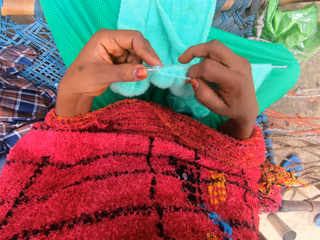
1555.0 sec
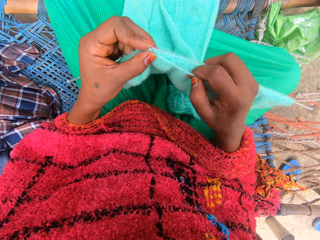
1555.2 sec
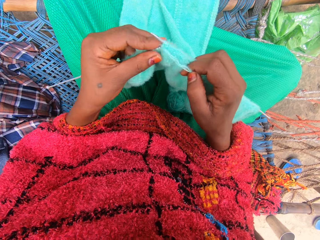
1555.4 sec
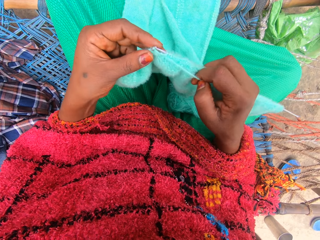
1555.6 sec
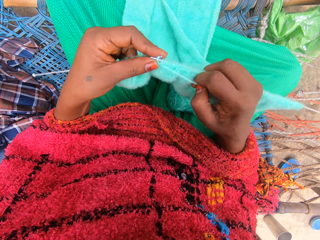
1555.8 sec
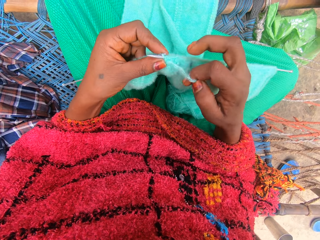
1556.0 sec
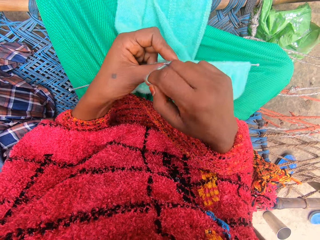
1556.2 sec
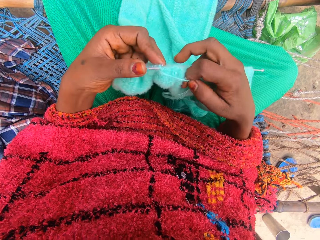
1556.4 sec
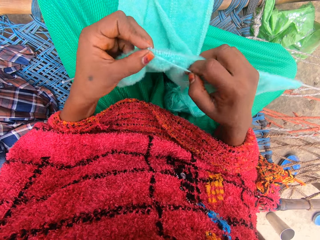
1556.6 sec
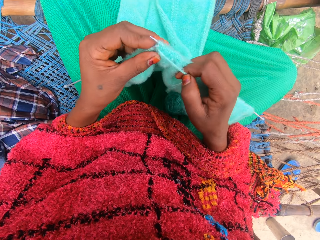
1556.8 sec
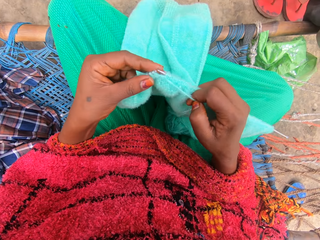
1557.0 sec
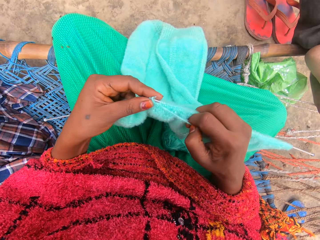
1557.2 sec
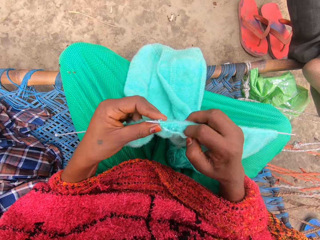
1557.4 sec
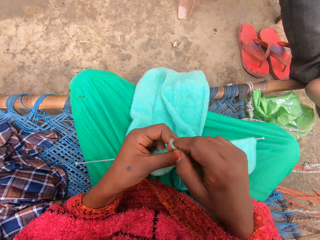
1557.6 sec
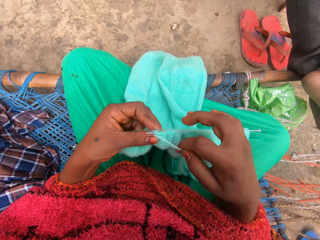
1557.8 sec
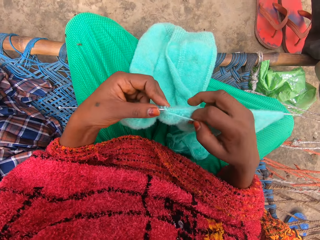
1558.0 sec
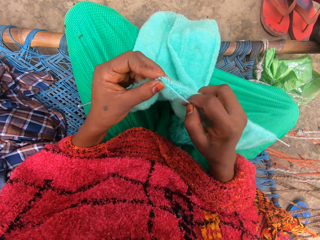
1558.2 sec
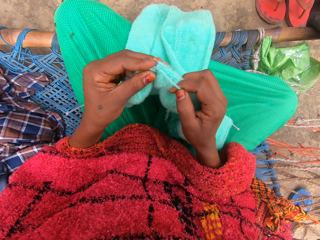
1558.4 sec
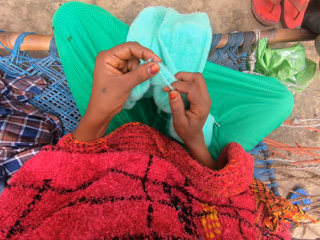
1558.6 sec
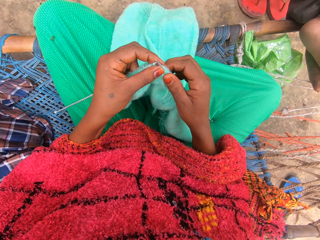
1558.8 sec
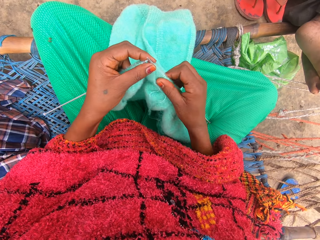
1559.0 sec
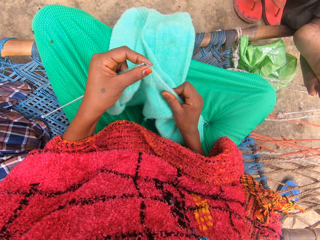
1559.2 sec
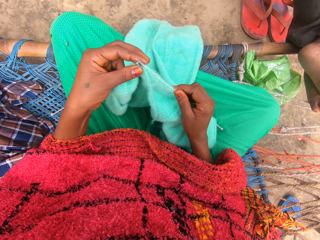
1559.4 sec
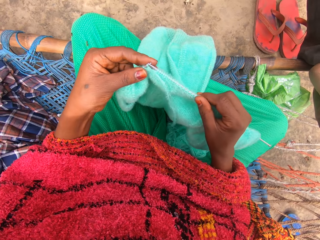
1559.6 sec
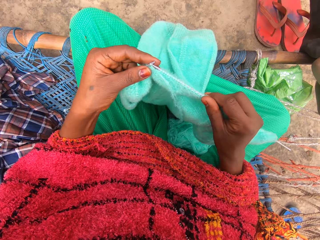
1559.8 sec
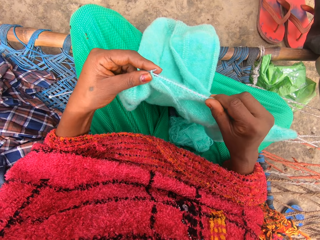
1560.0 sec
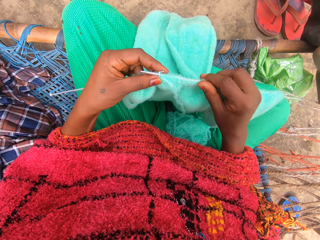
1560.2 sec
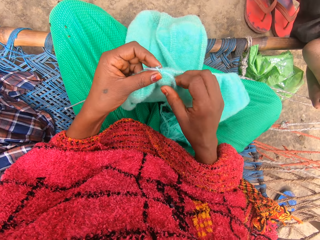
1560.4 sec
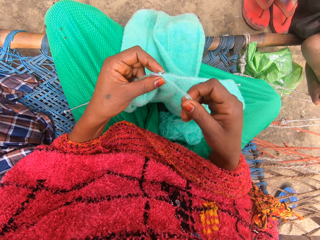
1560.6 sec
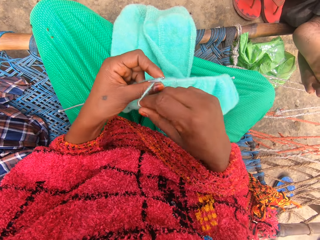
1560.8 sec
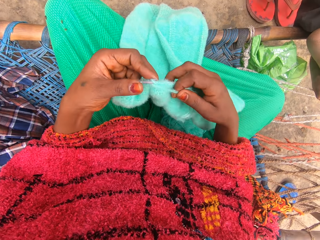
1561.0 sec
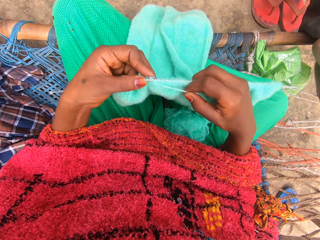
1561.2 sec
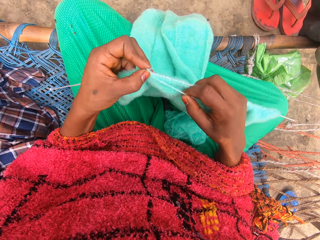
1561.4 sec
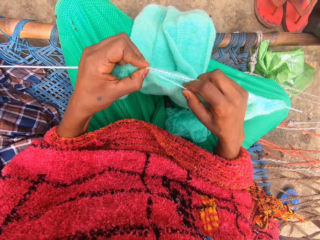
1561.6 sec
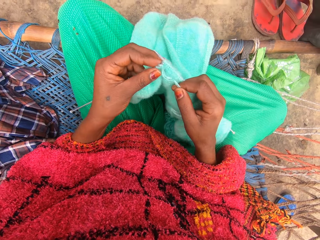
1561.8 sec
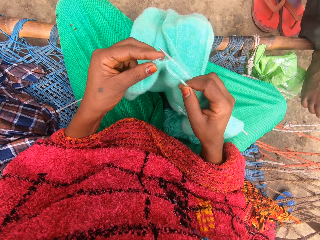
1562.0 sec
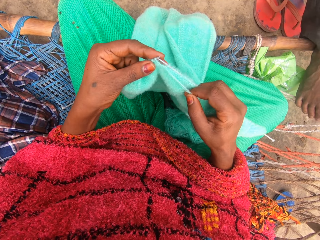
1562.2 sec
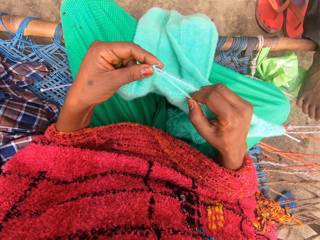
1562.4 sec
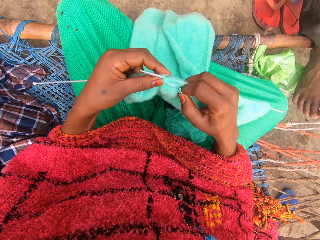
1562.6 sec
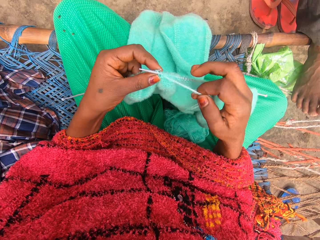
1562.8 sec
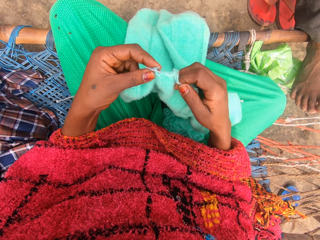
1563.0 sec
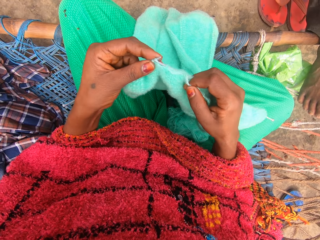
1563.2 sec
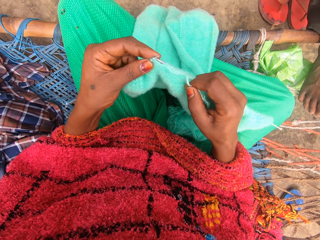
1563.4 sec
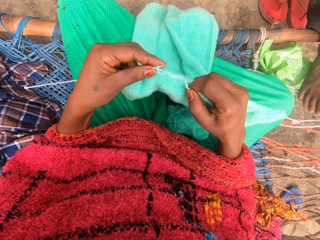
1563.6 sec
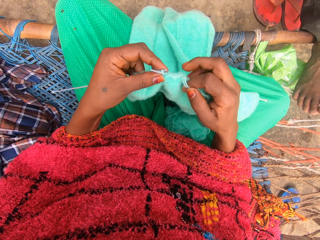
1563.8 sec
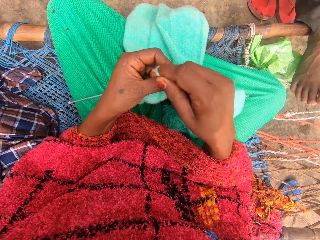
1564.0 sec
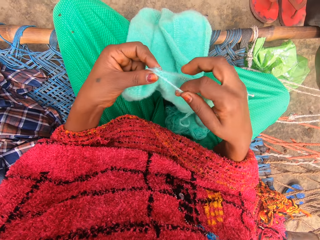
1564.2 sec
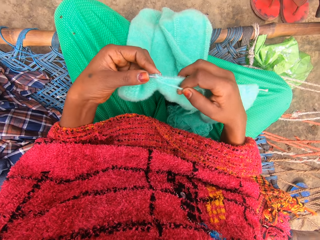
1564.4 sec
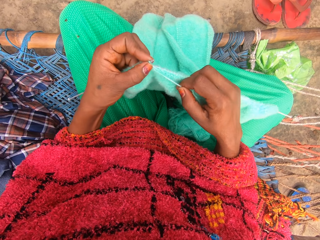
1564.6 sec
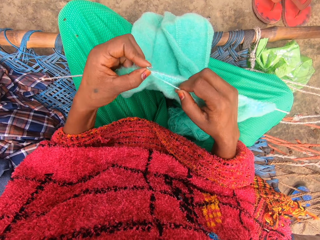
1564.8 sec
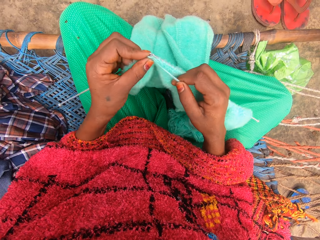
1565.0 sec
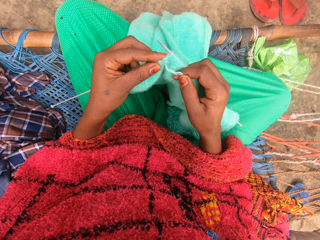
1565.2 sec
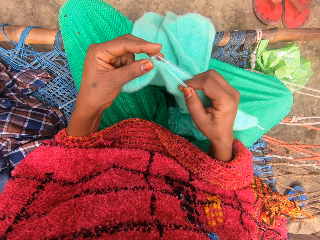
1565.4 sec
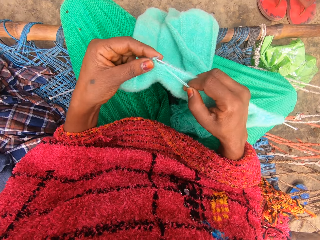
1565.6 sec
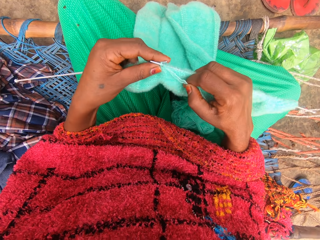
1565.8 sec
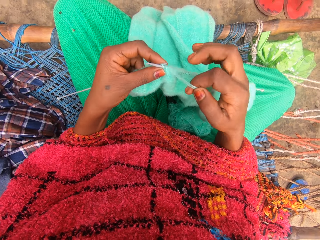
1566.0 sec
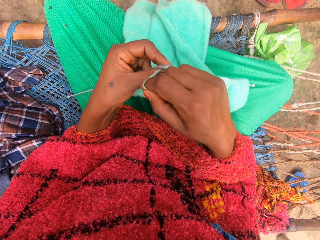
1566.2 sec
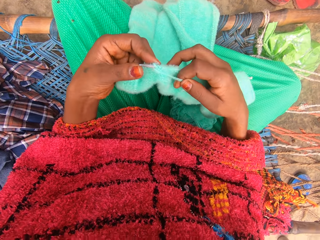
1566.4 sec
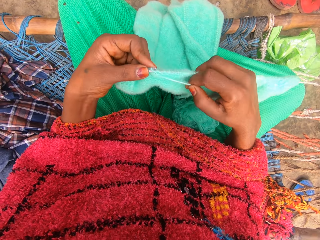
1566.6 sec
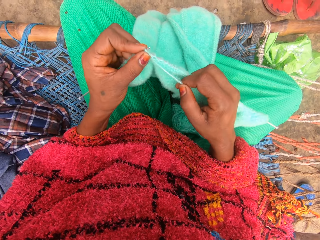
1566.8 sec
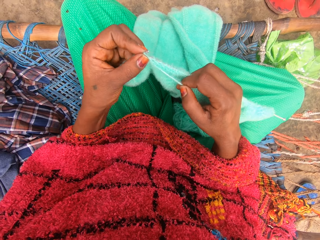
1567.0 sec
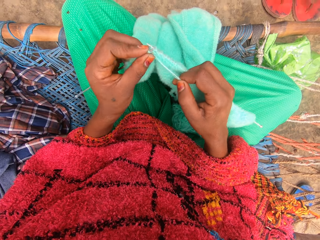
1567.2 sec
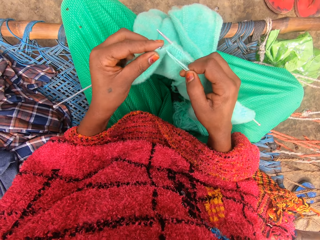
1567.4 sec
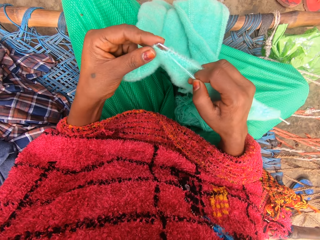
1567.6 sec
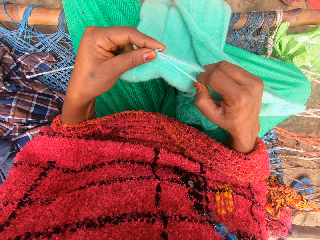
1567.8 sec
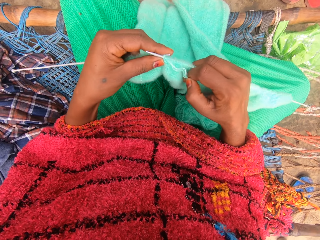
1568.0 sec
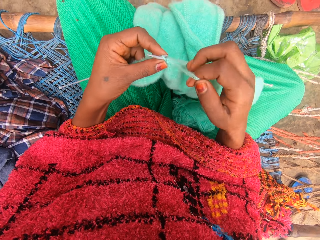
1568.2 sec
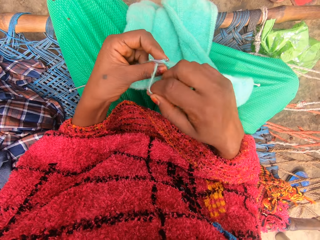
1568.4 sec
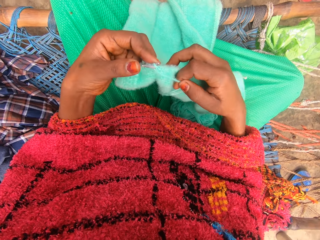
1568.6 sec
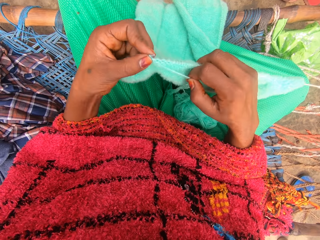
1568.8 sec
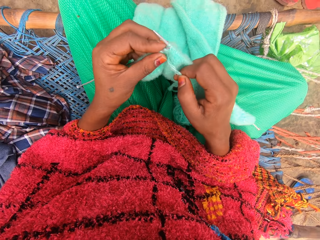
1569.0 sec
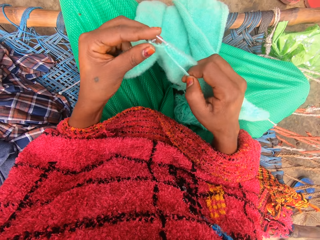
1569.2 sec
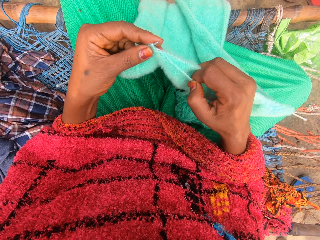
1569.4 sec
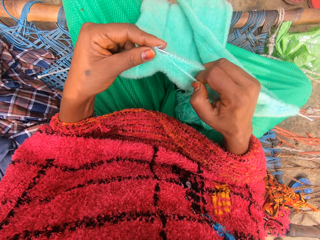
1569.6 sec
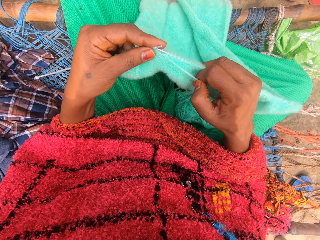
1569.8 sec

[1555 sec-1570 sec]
The camera wearer adjusts the piece of garment with her right hand. She knits the yarn into the piece of garment with knitting pins. She talks with someone.

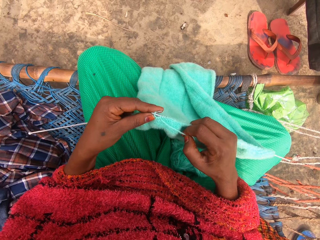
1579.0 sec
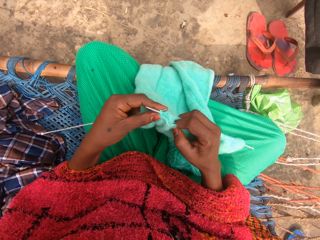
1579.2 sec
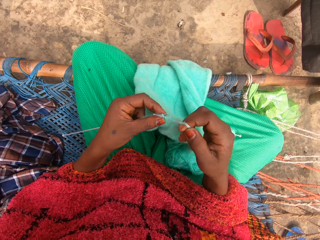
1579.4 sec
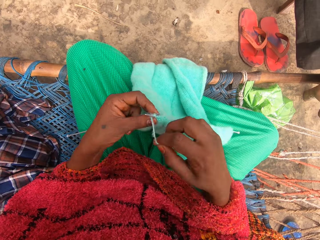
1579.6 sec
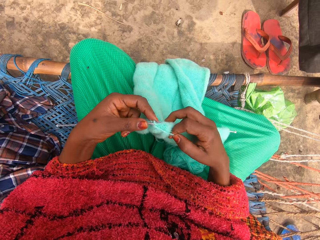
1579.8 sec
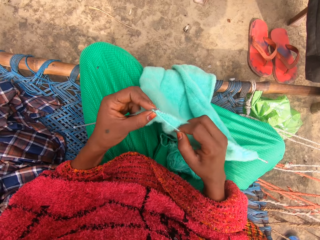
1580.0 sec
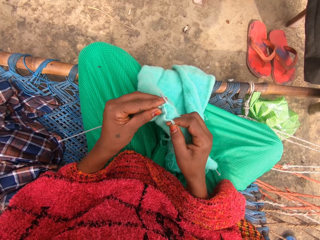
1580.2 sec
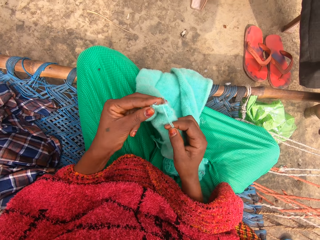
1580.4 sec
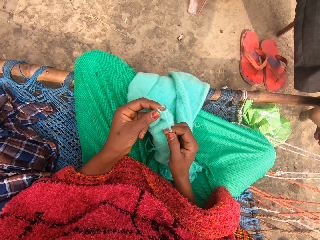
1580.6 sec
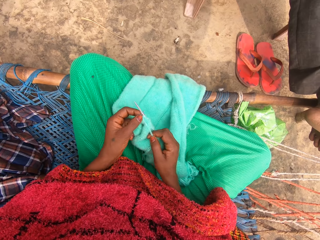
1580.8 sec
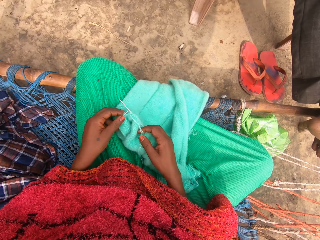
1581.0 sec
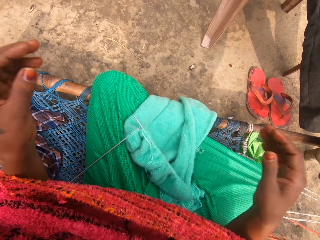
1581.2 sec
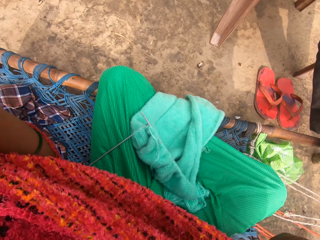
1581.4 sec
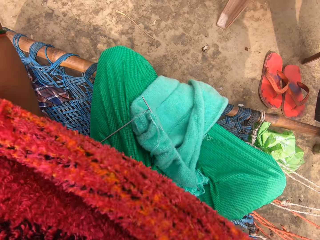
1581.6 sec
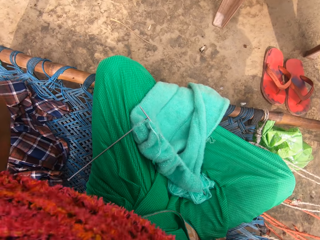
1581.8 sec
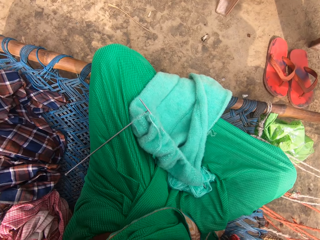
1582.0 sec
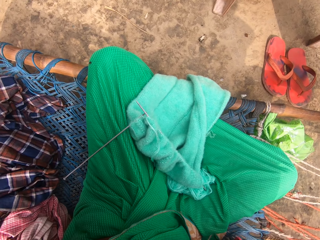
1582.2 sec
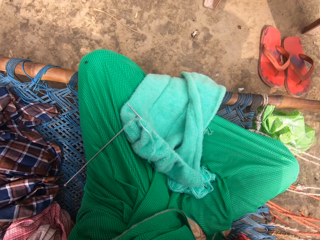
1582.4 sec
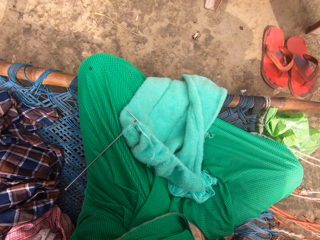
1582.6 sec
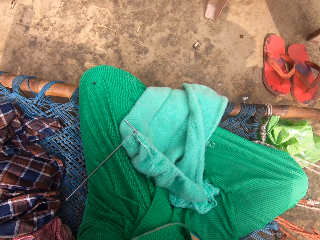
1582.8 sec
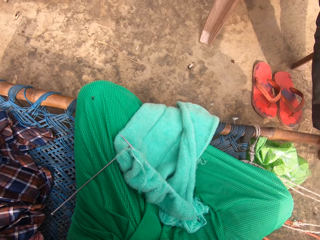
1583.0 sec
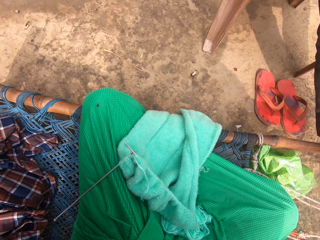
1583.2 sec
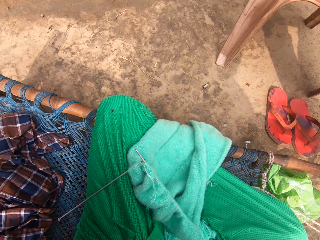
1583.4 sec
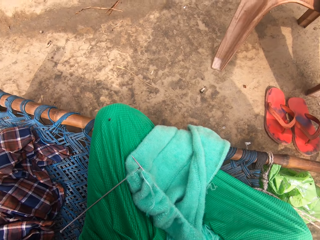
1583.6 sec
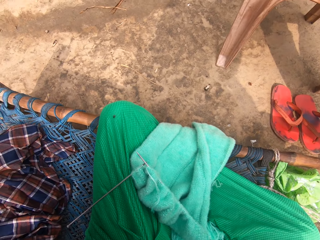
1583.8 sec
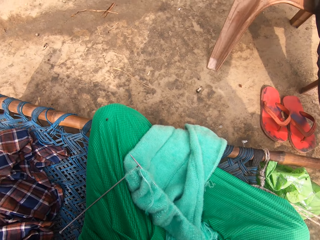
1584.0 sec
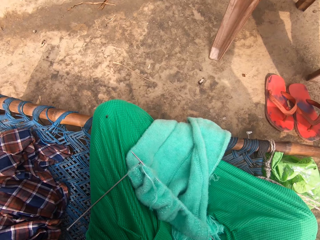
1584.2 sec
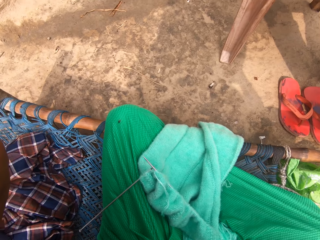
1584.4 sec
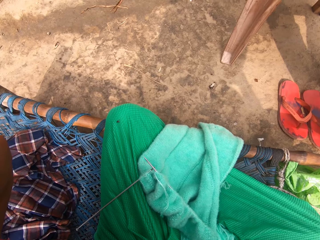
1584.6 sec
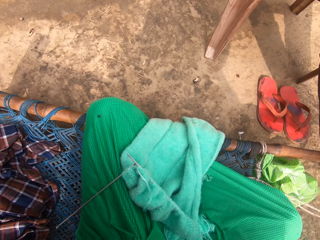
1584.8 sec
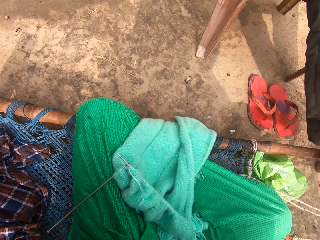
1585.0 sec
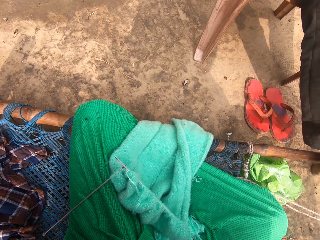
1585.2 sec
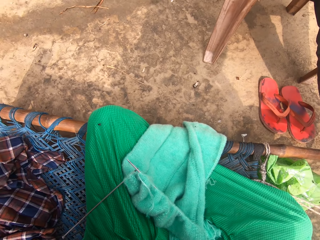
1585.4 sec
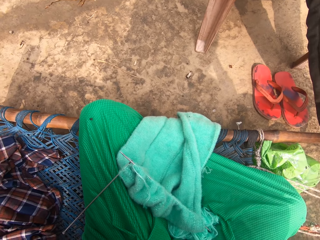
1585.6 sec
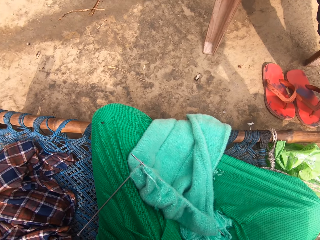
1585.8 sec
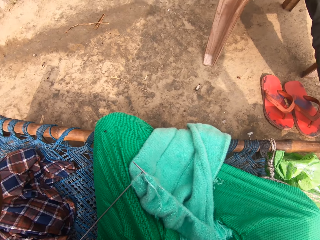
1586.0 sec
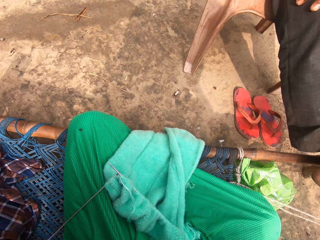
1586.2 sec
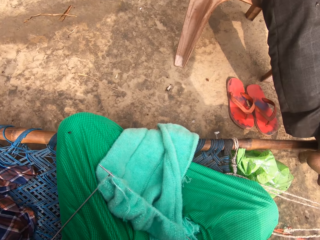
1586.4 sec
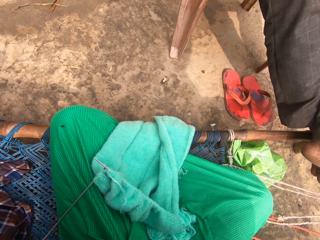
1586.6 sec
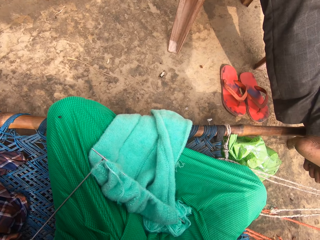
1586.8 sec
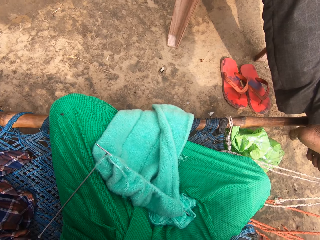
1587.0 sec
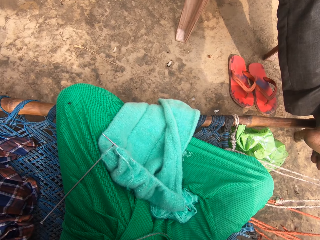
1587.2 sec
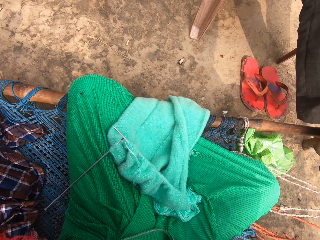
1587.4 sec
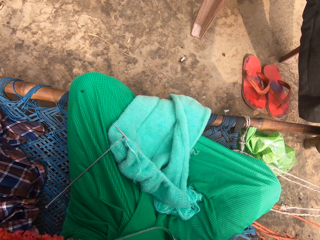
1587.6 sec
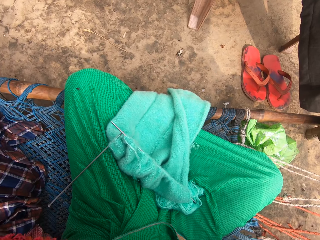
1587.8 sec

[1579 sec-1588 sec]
The camera wearer lifts up her hands. She adjusts the camera.
